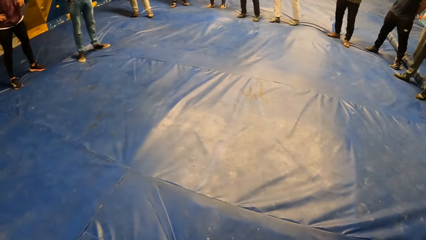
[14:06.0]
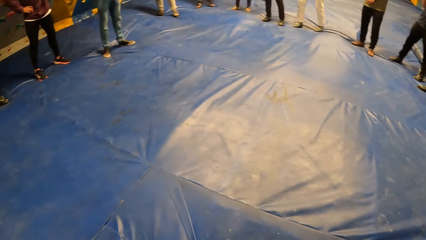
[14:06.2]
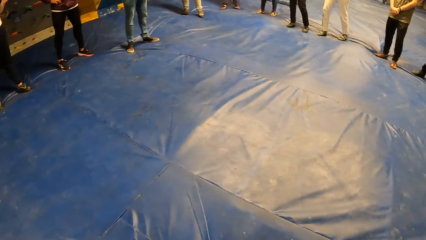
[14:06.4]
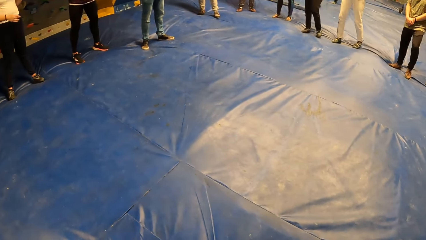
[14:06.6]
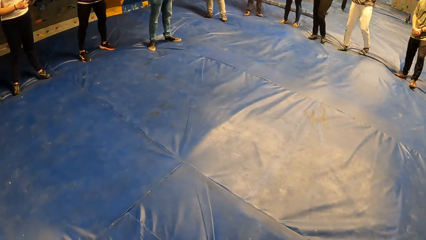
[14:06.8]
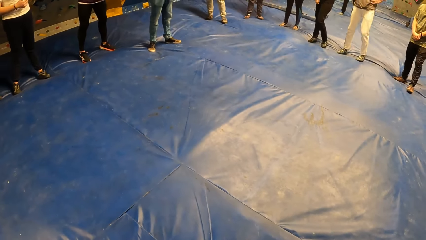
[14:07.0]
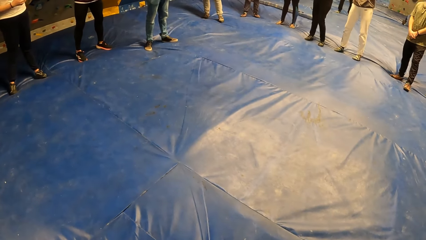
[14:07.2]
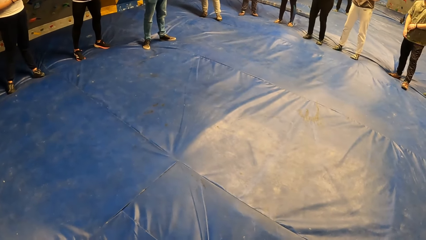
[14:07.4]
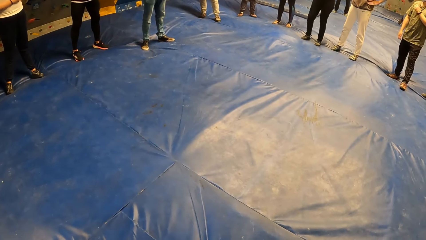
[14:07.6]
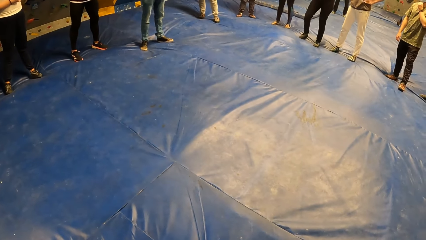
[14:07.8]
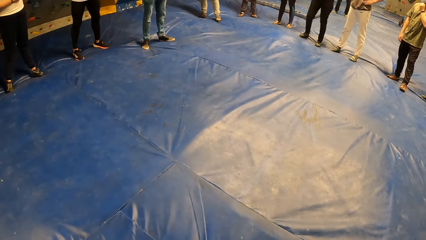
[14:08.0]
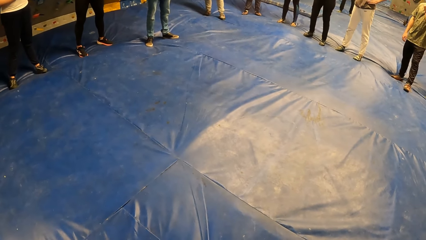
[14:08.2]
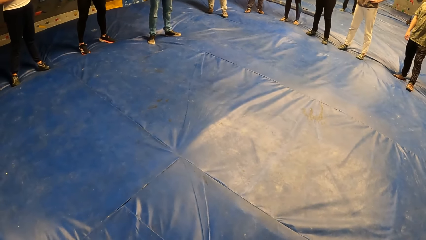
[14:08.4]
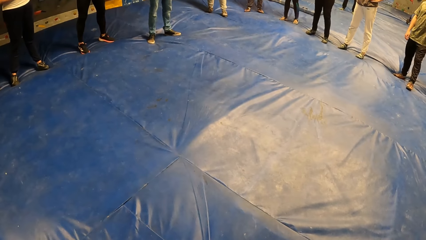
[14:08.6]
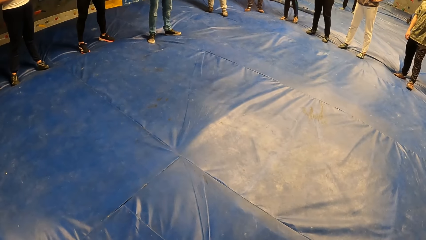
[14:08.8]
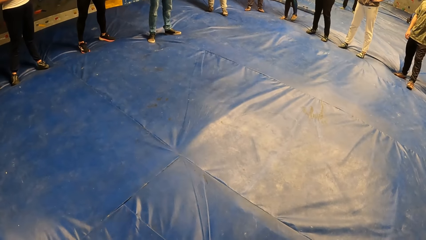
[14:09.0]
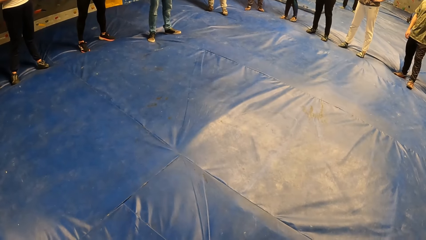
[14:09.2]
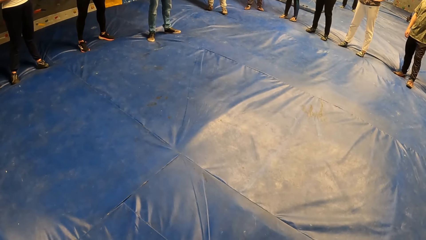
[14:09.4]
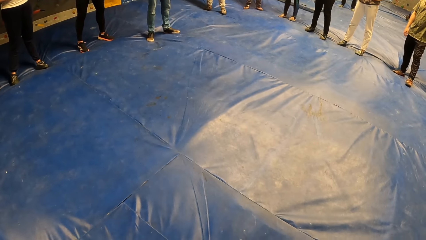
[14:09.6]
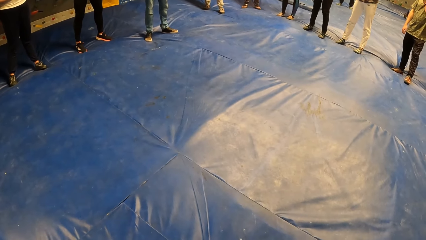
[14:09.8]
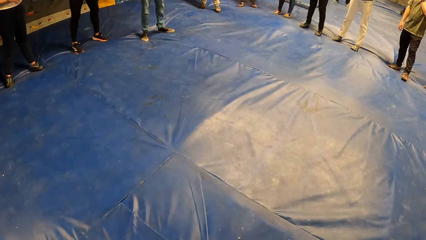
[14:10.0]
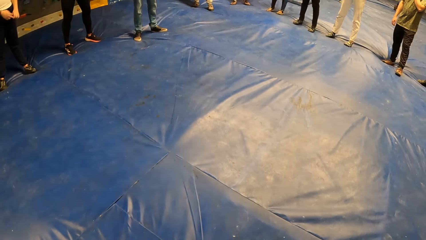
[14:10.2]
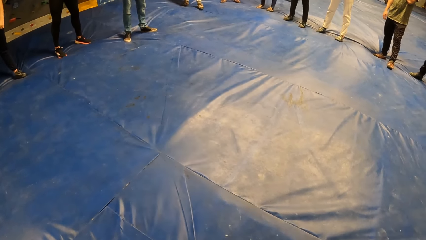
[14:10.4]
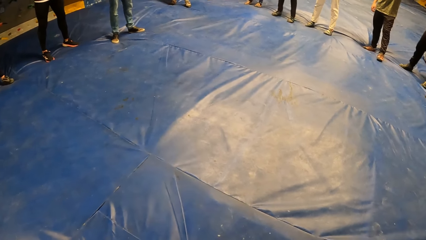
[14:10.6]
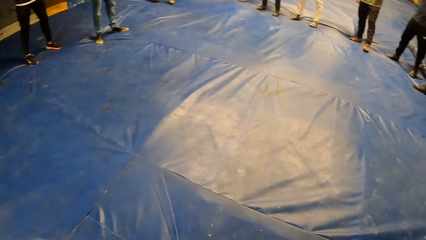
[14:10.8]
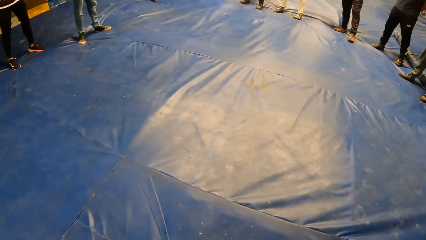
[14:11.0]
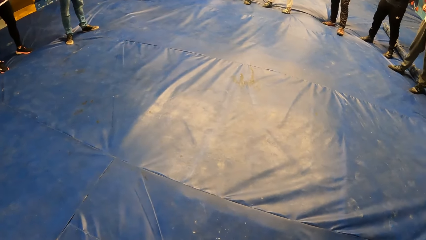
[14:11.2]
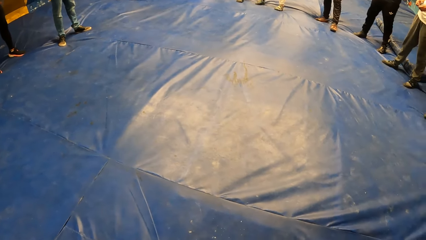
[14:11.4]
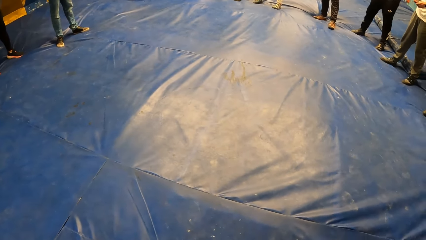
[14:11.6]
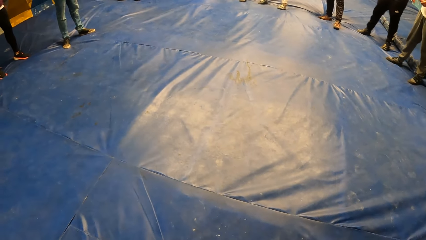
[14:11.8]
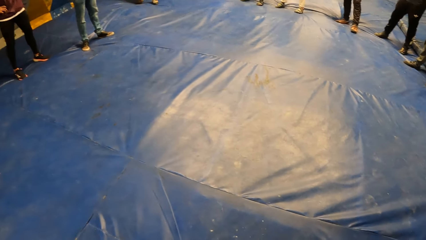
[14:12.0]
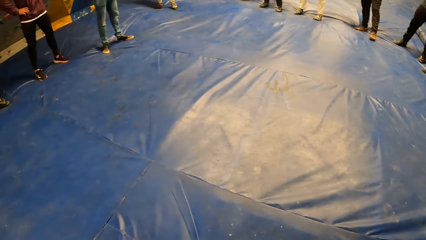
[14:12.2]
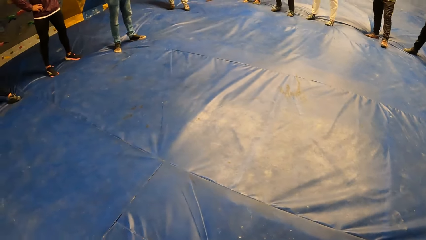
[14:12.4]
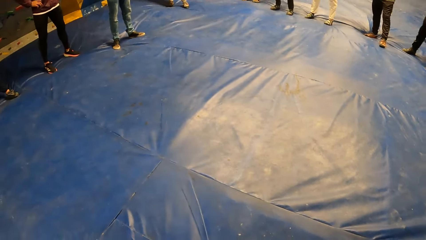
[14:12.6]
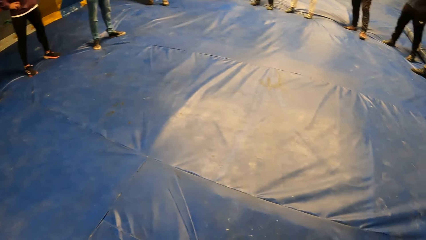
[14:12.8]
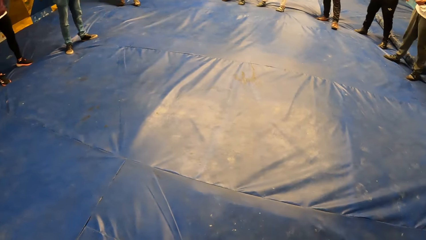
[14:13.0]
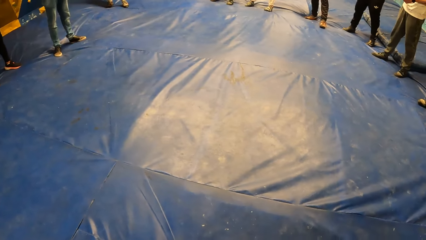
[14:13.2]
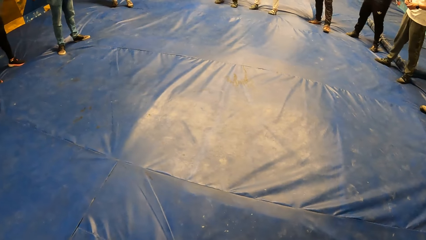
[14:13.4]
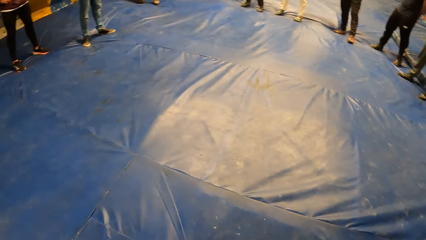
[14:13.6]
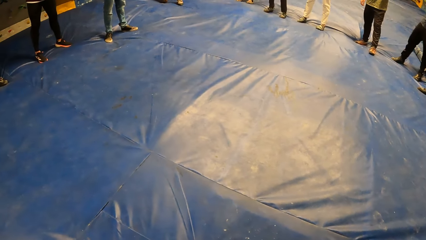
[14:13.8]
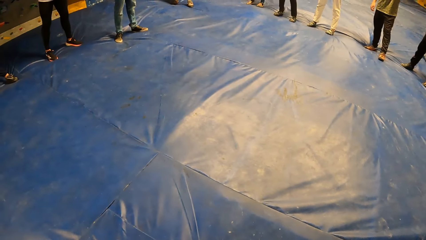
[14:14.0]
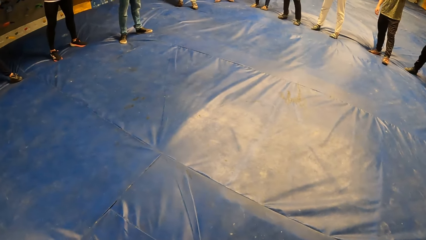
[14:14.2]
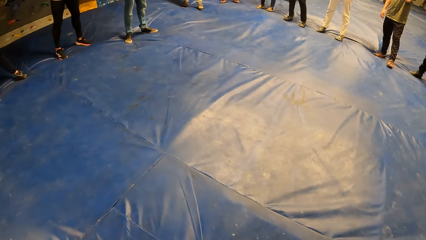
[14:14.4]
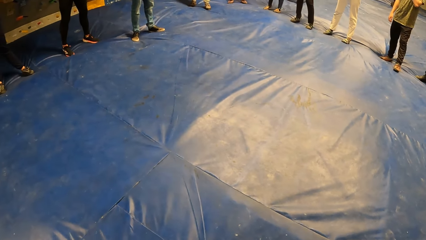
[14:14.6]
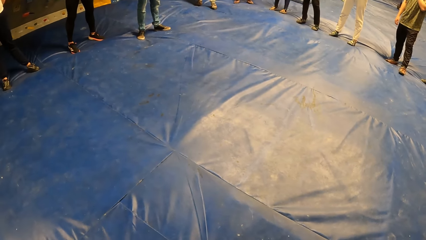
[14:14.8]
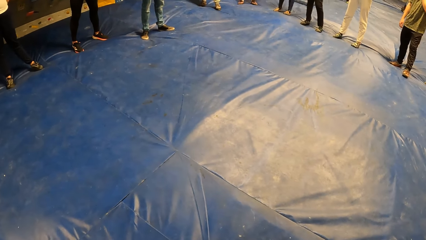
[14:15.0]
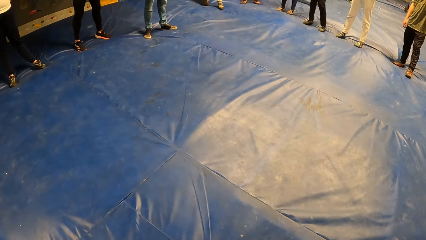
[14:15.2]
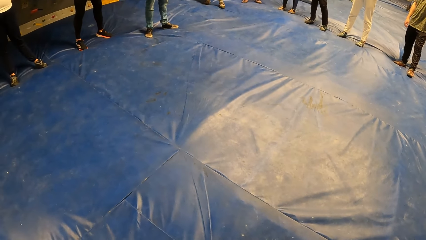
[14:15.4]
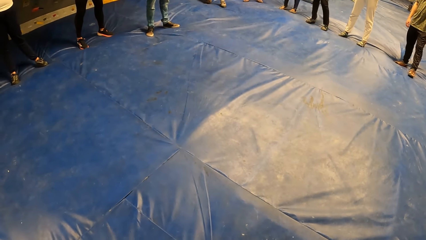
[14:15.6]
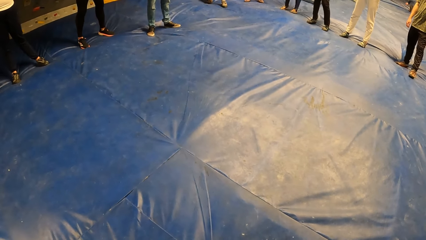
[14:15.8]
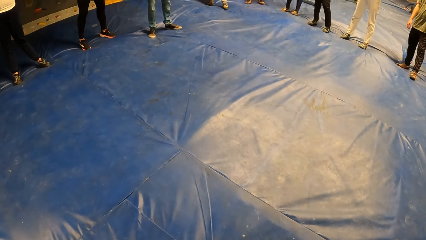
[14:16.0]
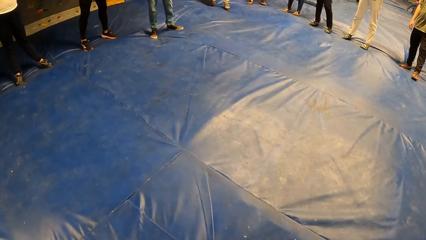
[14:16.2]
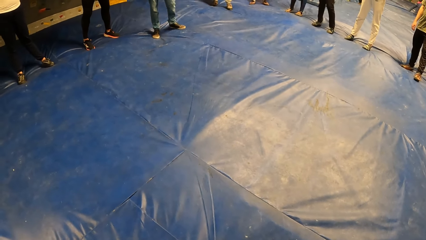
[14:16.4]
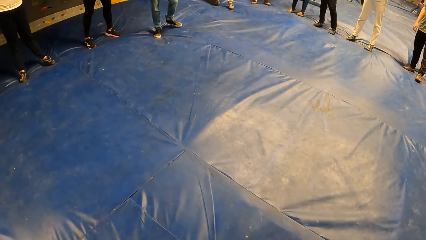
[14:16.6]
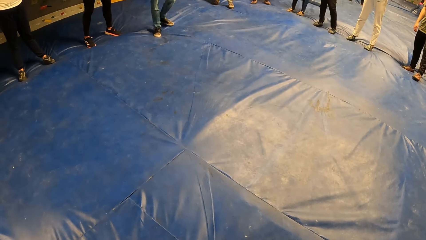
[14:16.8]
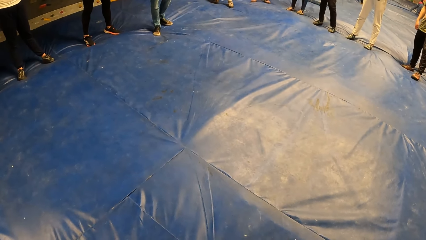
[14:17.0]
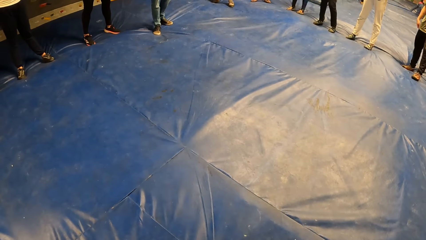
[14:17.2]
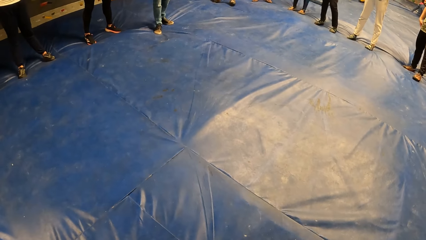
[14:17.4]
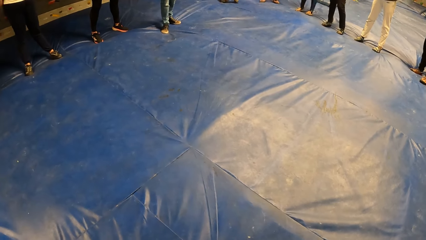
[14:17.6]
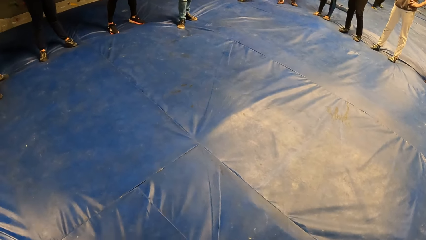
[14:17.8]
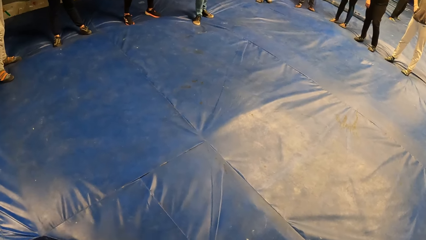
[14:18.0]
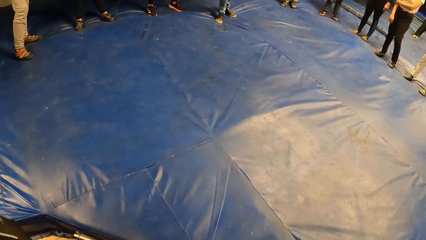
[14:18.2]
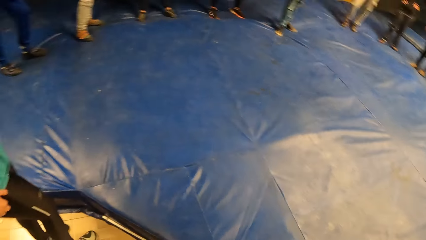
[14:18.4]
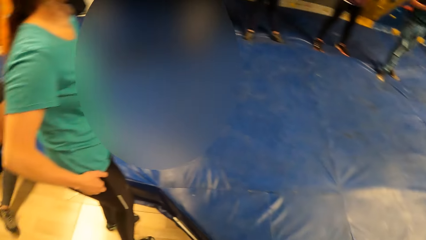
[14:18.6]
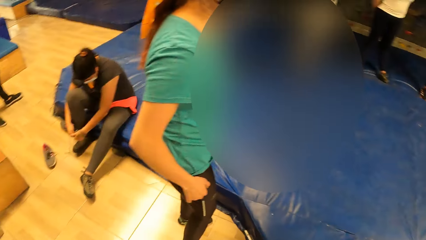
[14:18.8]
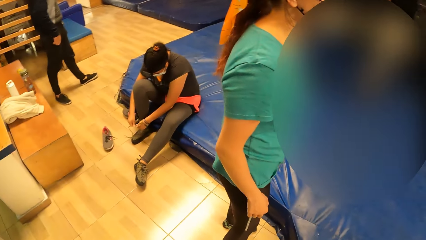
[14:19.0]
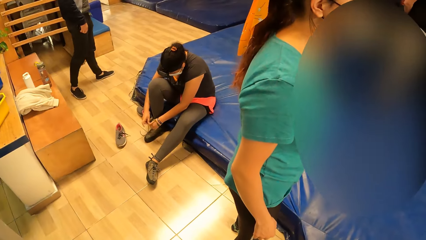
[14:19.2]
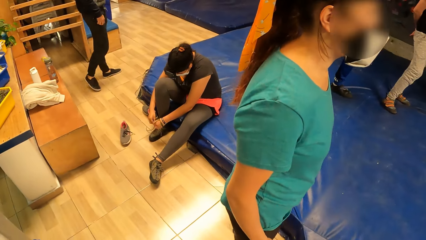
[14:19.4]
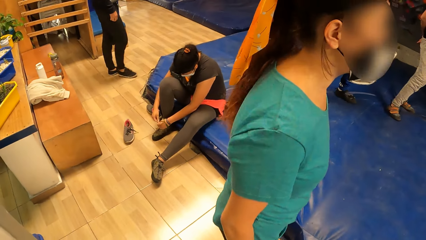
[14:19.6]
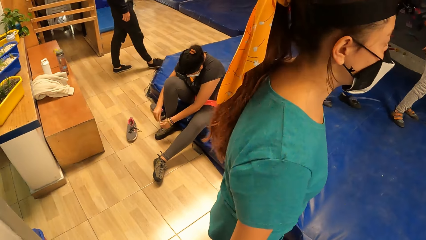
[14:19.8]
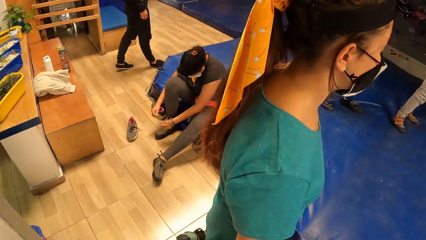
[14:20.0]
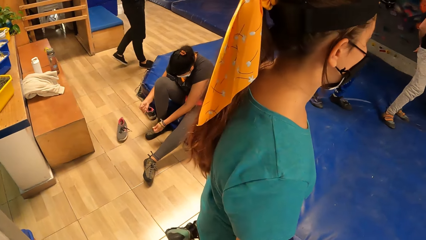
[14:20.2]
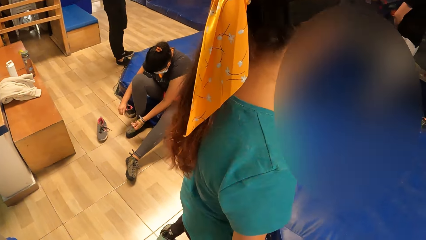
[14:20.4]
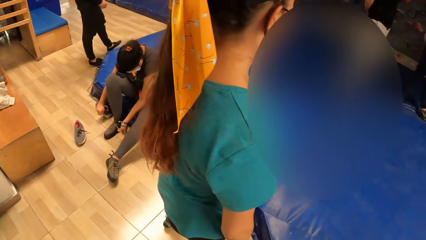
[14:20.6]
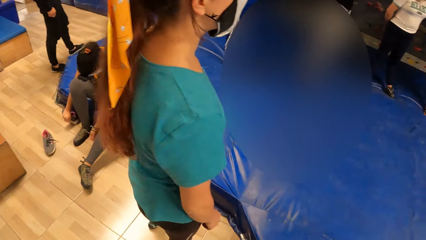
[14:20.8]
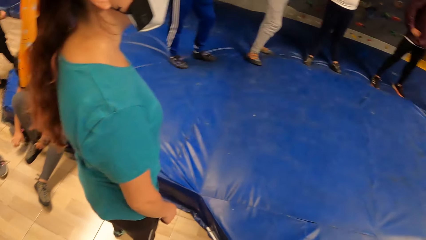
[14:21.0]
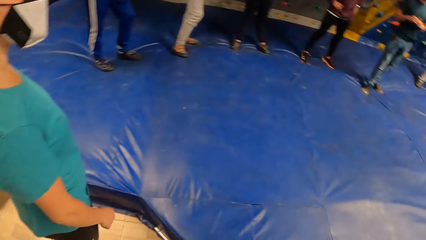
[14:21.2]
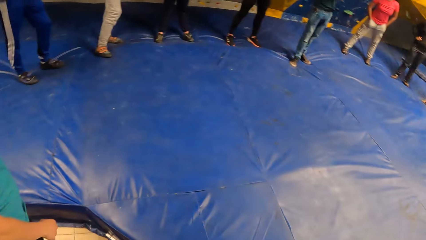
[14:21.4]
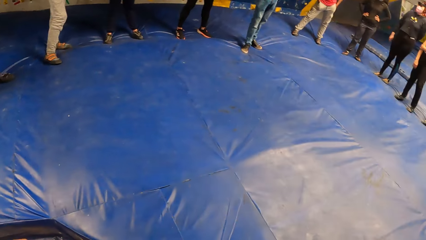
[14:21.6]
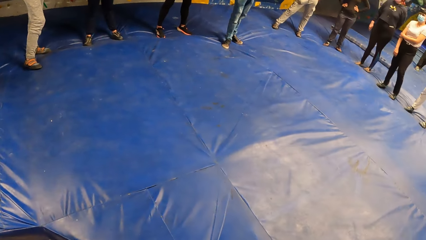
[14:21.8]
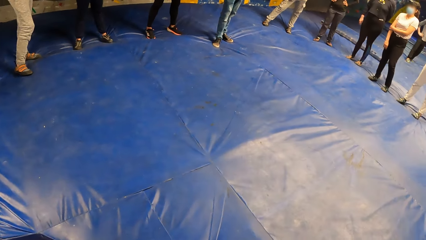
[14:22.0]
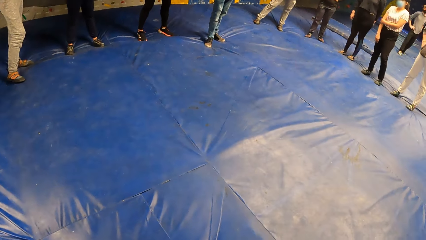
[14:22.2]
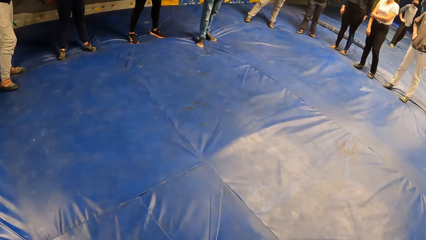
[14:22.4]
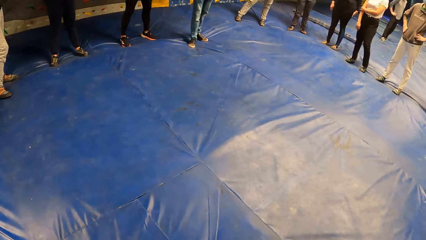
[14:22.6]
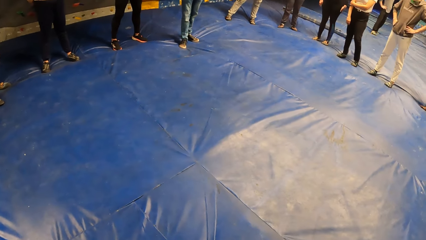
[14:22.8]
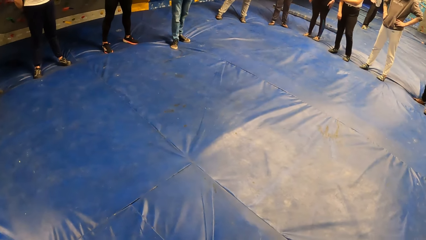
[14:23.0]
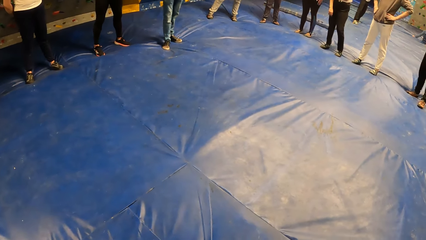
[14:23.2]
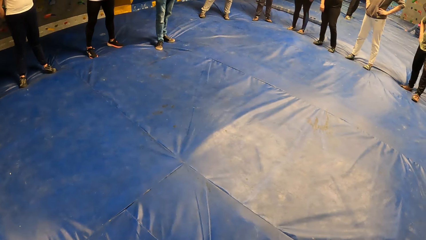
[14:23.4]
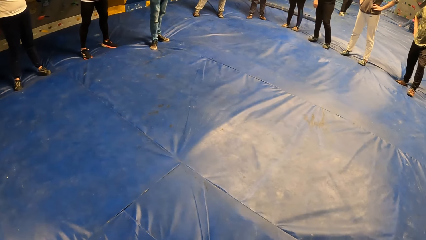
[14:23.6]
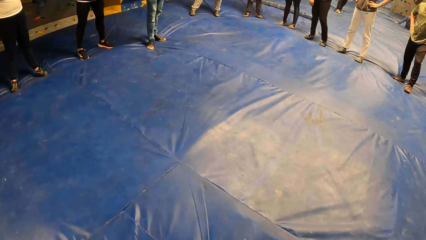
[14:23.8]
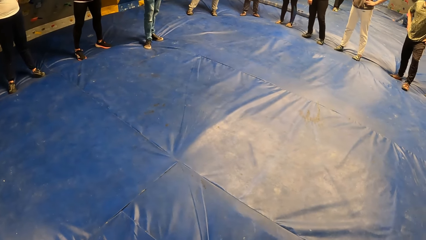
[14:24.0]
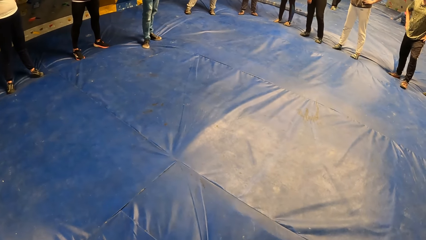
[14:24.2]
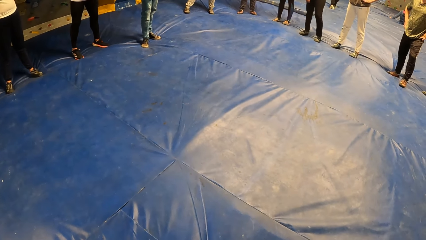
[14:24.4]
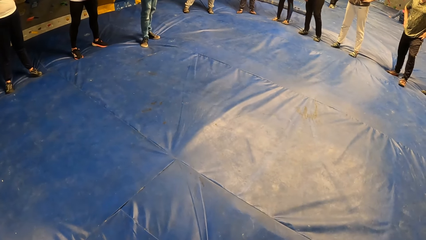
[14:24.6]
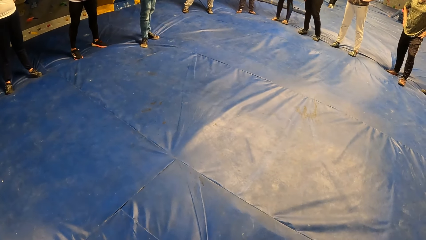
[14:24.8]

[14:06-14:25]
A man fidgets. A woman laces her right shoe with both hands. A lady fidgets. Another man walks on the floor.
